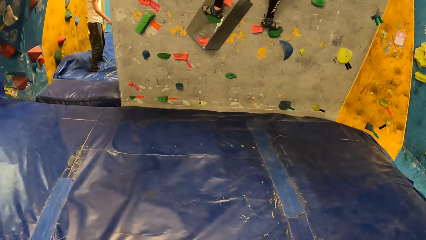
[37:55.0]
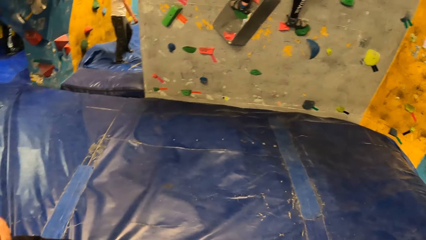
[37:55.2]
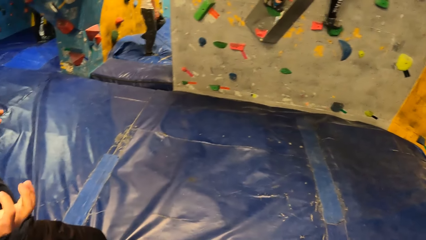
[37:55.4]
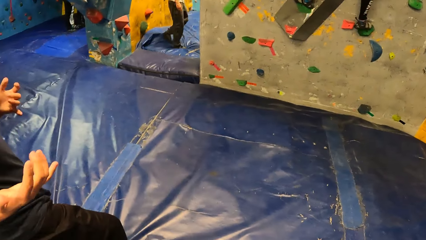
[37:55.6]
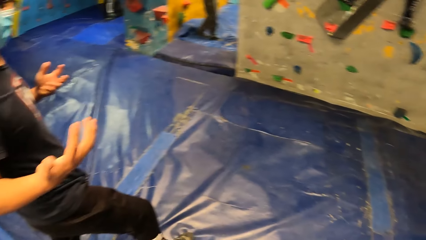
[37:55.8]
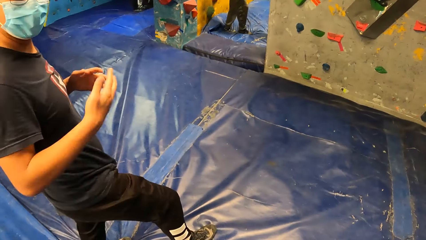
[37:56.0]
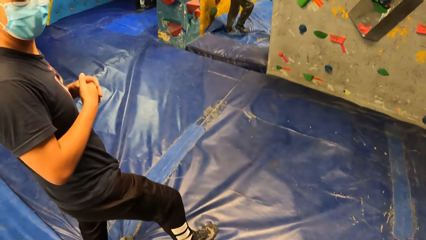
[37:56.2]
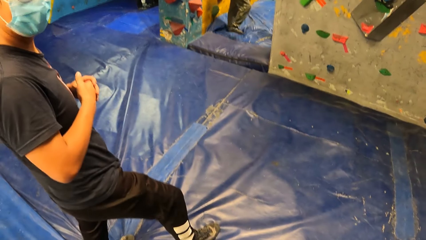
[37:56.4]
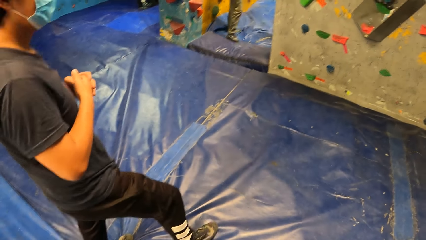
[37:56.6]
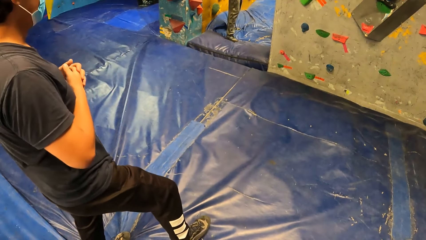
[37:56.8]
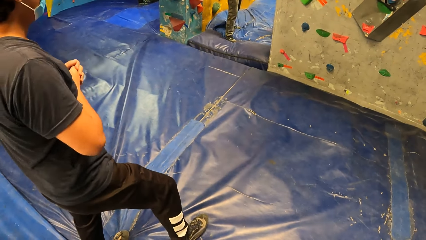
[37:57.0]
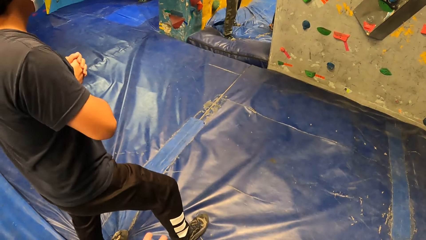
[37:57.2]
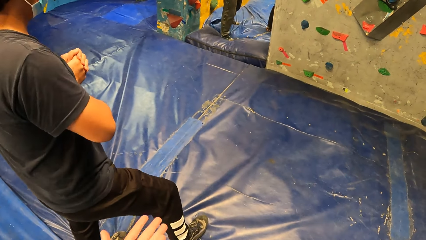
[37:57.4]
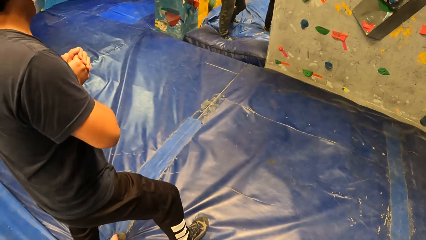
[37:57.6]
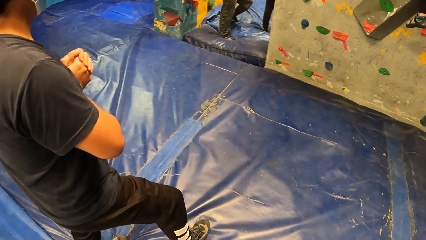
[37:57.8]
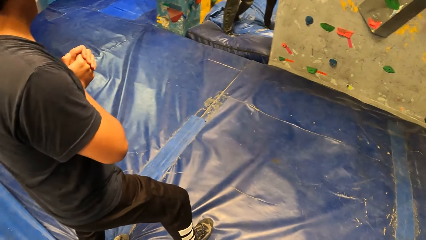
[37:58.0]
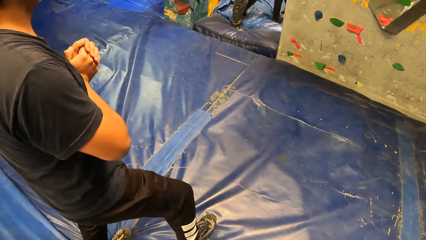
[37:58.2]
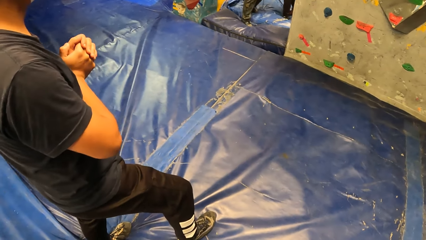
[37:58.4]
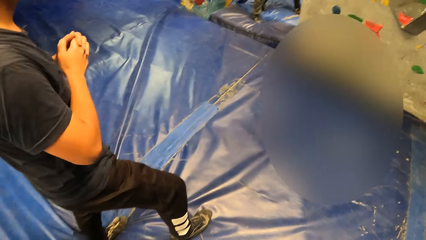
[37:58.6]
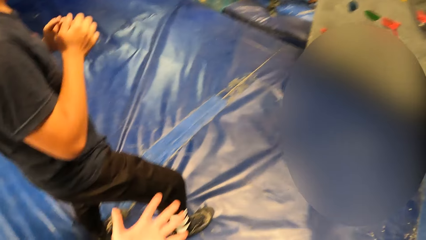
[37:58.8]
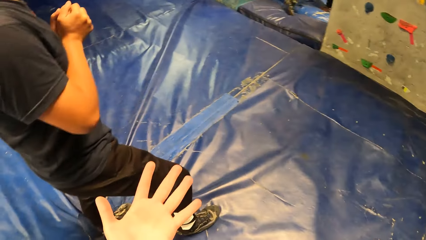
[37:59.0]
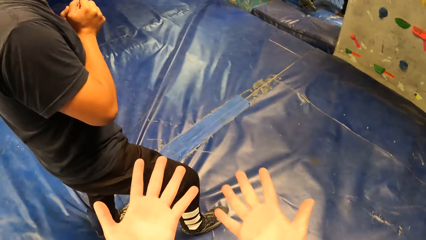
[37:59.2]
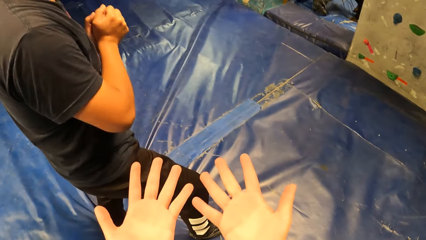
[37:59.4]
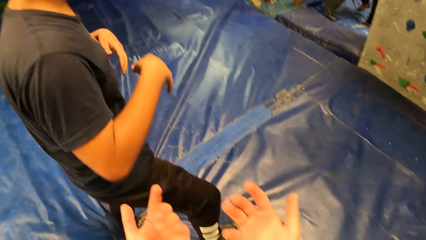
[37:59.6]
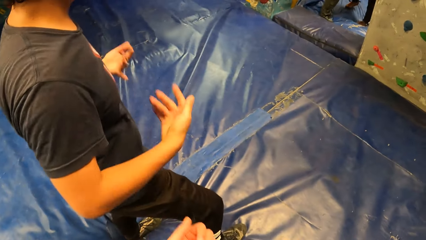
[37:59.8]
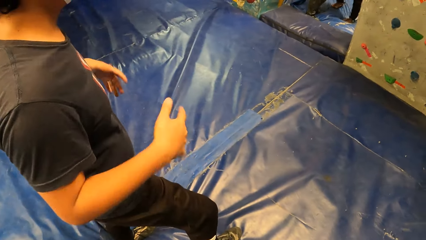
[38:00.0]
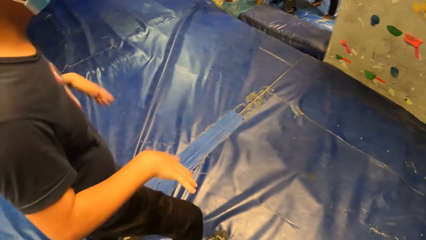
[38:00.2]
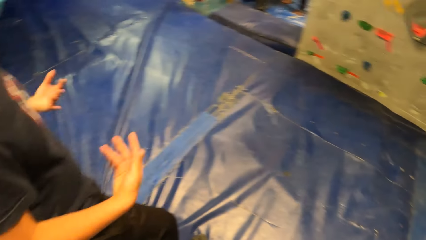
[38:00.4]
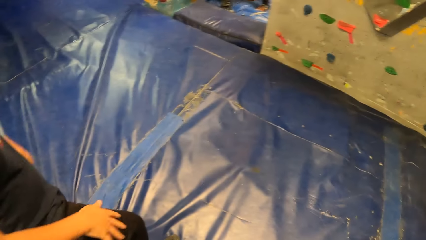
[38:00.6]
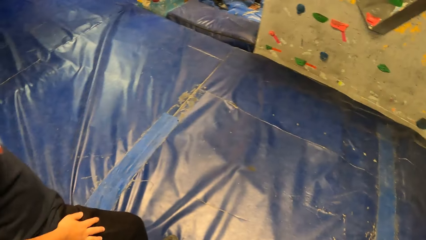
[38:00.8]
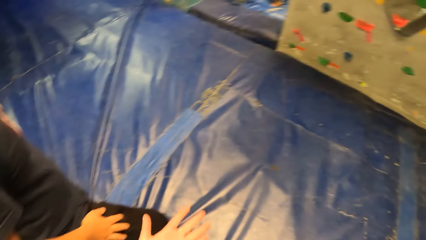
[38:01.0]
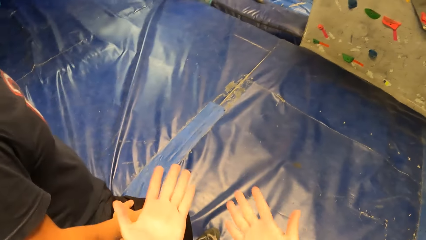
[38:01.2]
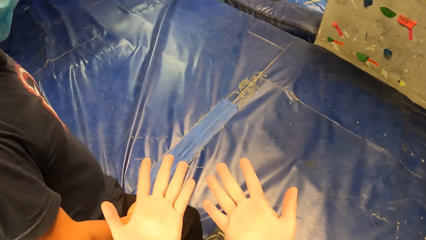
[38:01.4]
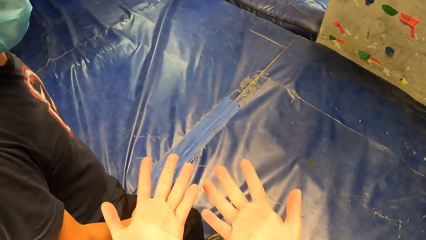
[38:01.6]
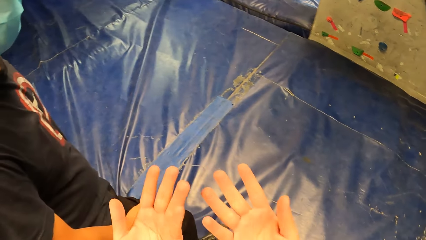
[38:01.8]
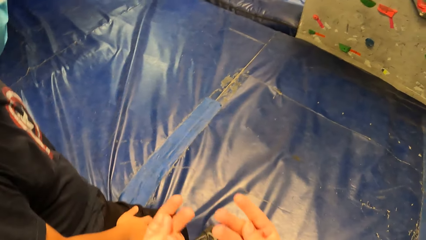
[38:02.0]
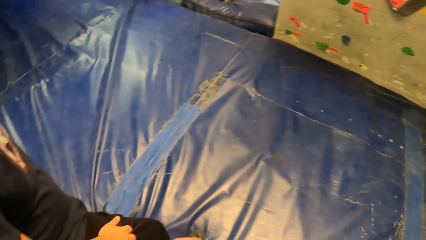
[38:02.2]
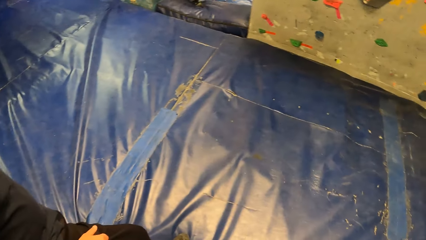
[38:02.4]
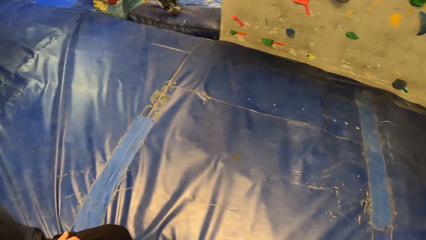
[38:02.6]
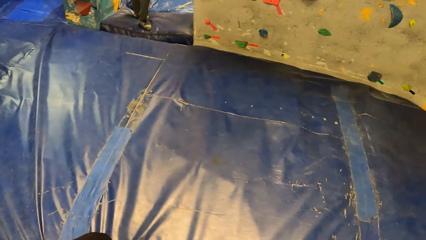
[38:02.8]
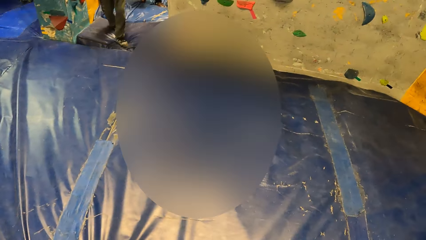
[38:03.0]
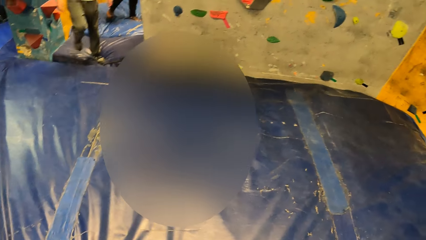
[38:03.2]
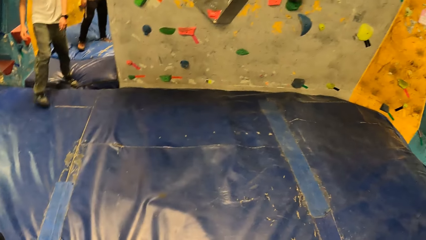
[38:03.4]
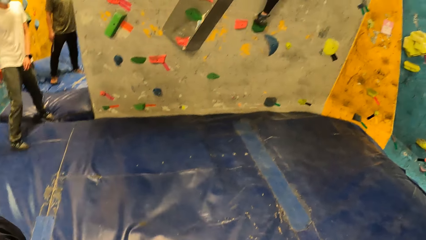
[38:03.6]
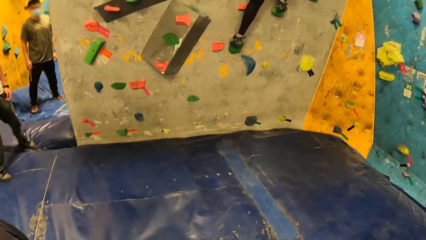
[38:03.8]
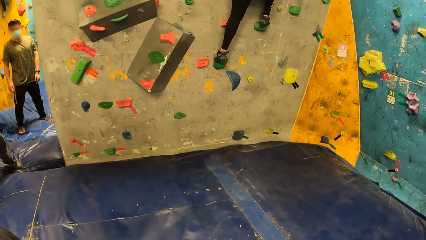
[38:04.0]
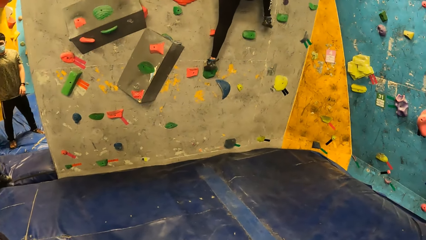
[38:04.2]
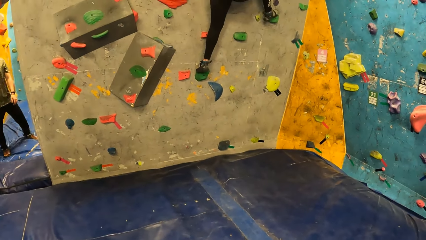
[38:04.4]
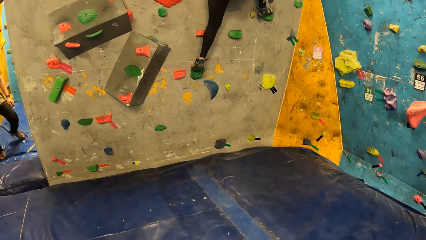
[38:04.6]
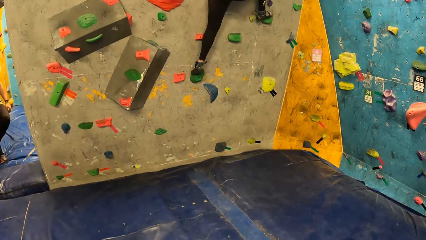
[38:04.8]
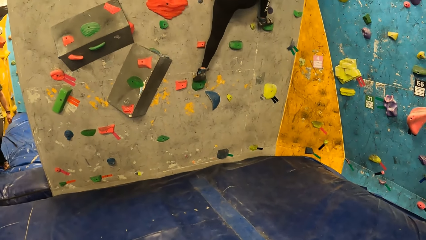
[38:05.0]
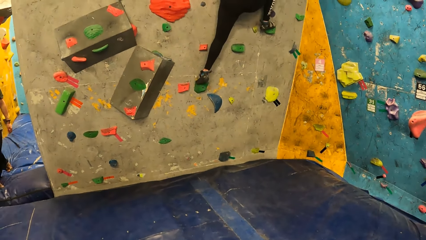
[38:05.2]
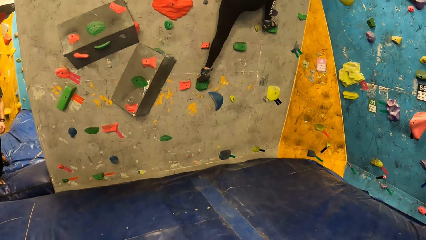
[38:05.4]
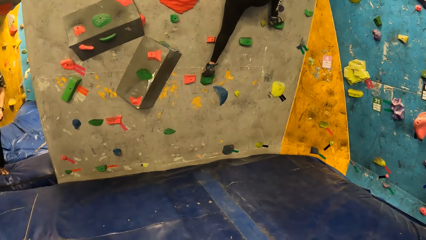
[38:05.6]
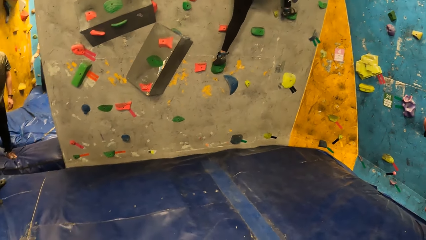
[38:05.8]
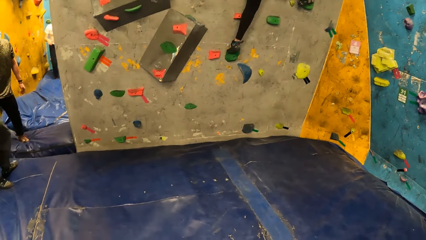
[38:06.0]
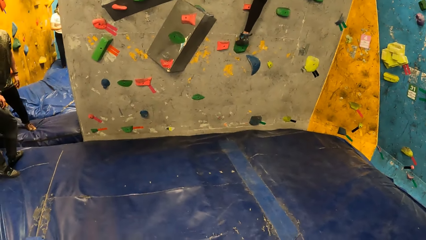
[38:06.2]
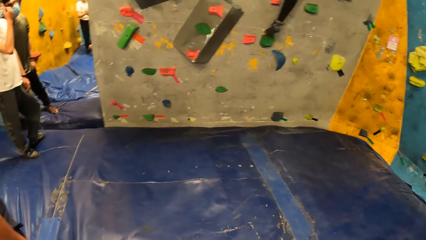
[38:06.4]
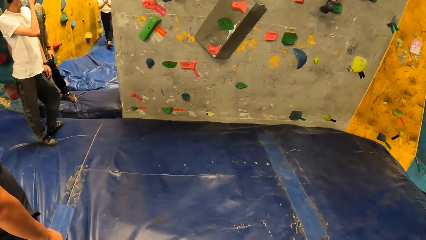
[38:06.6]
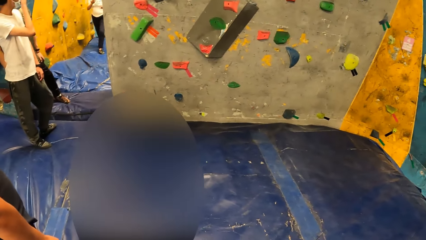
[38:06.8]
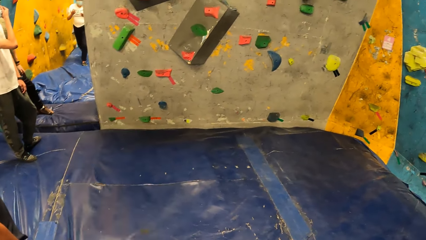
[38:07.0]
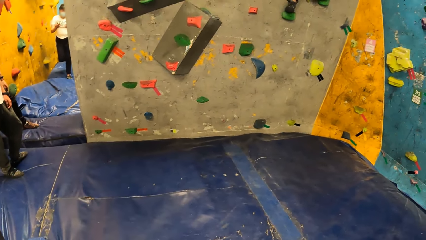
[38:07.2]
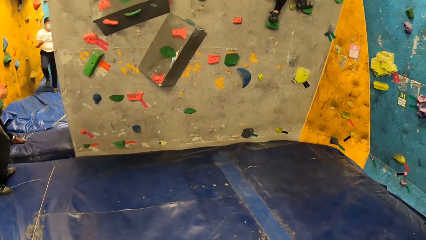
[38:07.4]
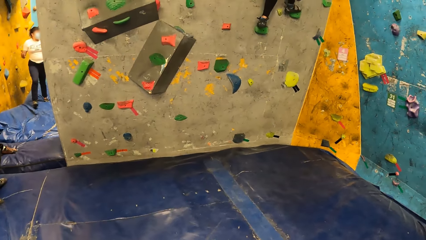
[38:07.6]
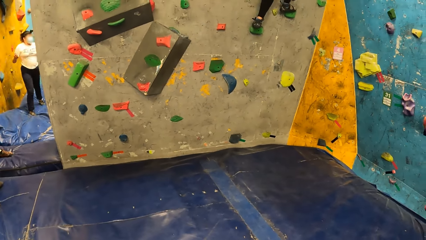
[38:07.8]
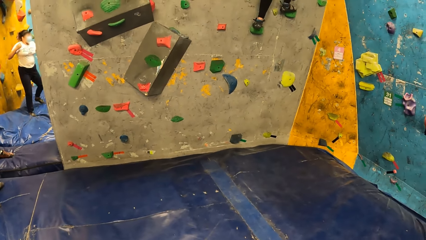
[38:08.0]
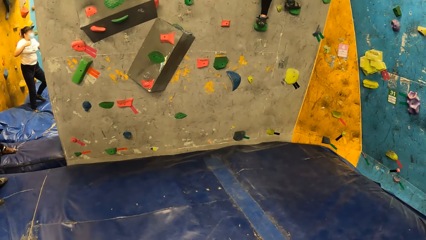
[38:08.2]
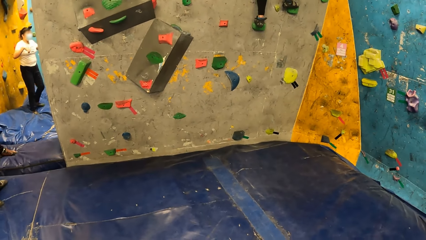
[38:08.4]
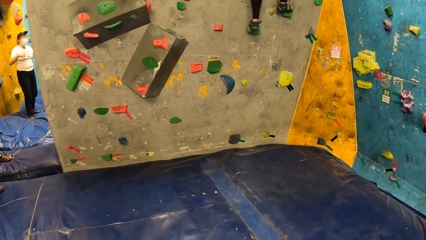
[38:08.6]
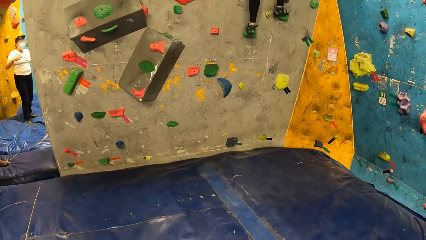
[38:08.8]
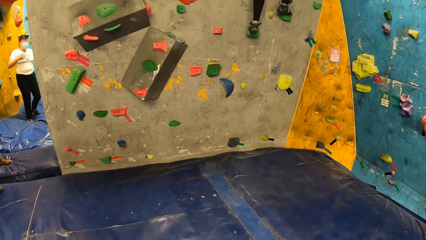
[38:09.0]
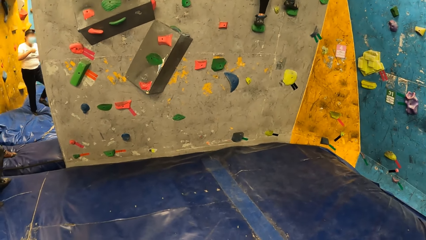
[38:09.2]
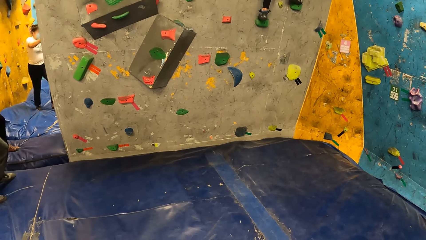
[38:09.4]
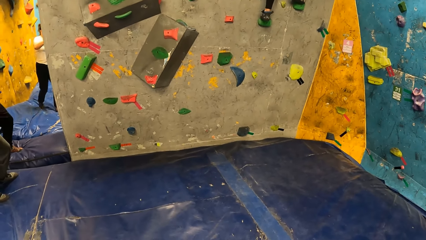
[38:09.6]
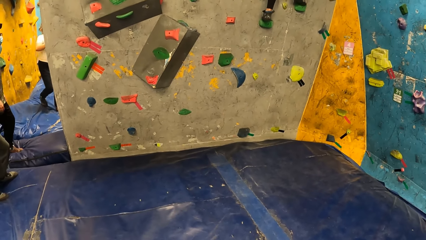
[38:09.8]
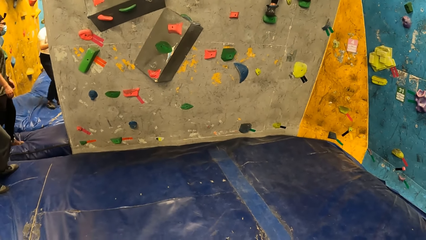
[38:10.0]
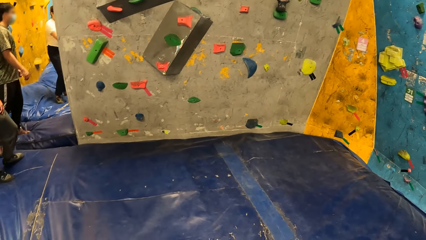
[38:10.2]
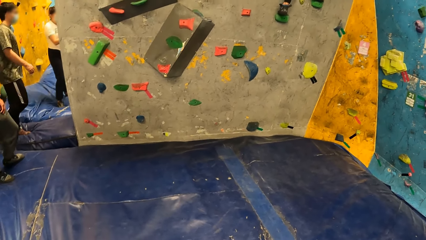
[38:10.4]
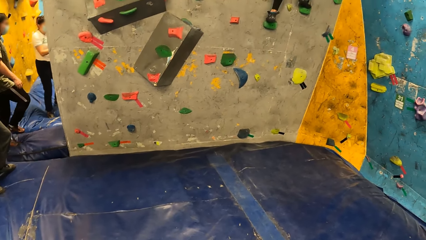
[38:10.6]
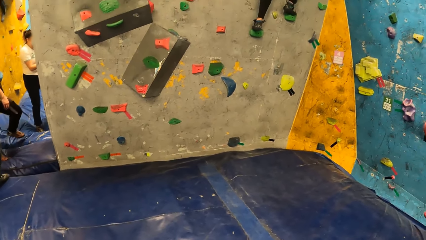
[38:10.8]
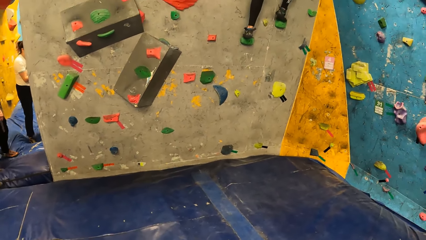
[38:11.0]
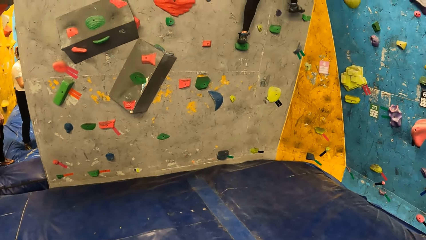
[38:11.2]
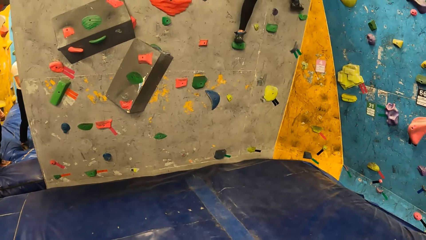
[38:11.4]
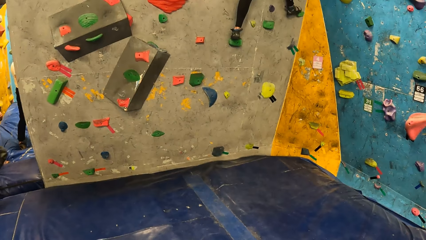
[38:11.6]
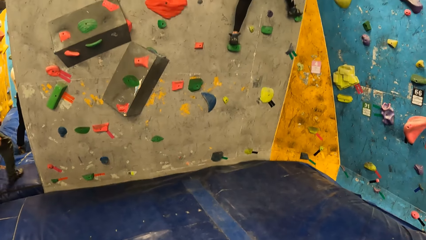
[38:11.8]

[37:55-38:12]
A man makes a gesture. A woman climbs a wall.
